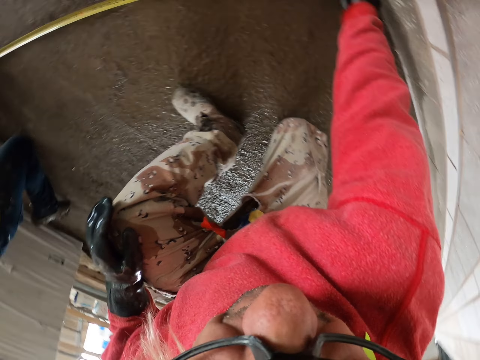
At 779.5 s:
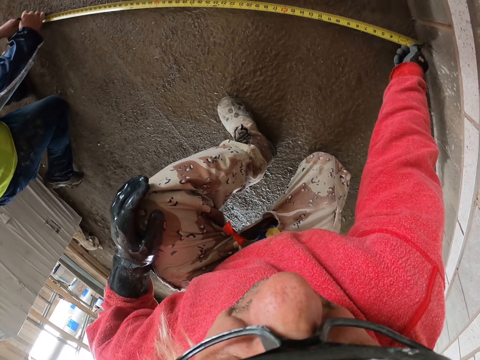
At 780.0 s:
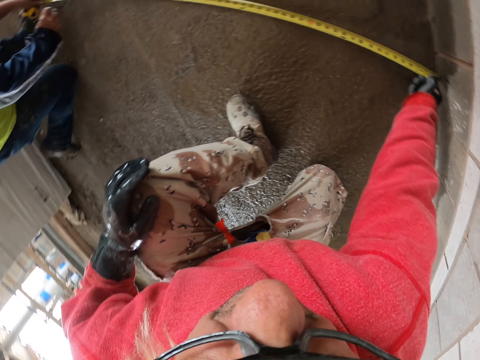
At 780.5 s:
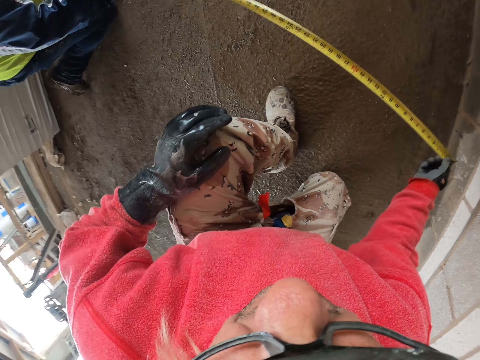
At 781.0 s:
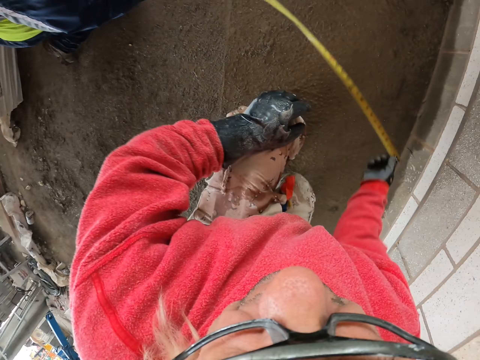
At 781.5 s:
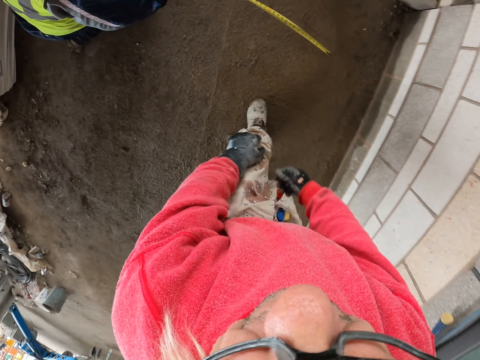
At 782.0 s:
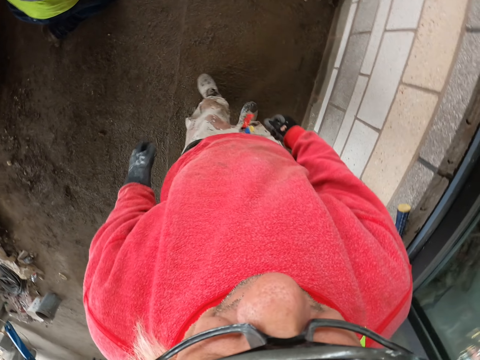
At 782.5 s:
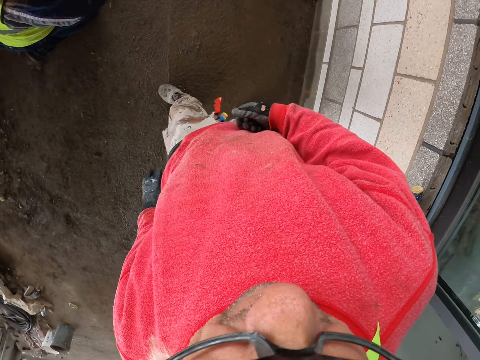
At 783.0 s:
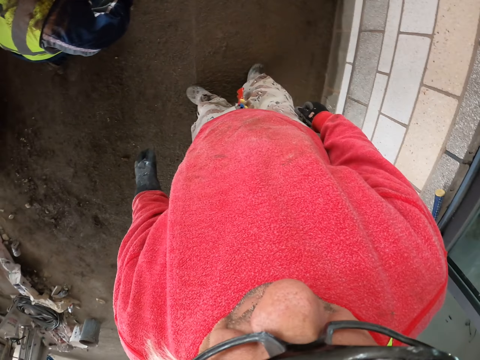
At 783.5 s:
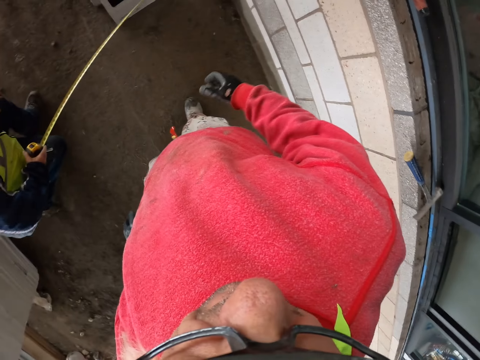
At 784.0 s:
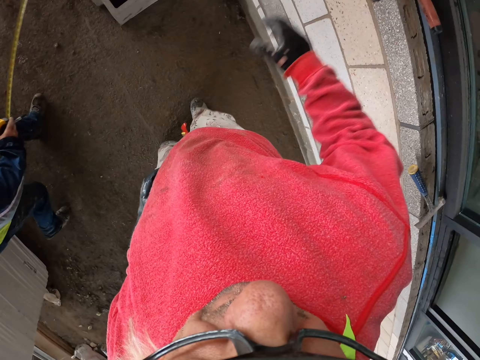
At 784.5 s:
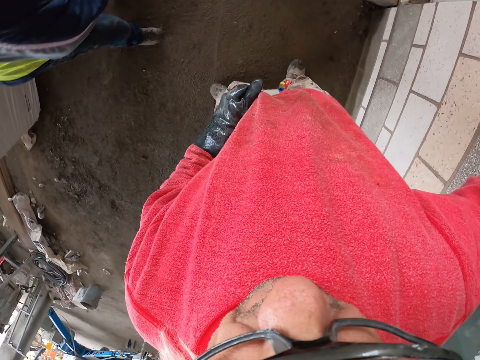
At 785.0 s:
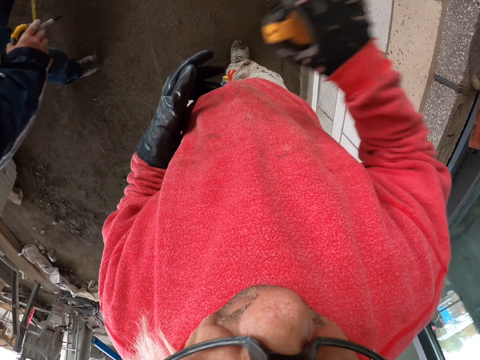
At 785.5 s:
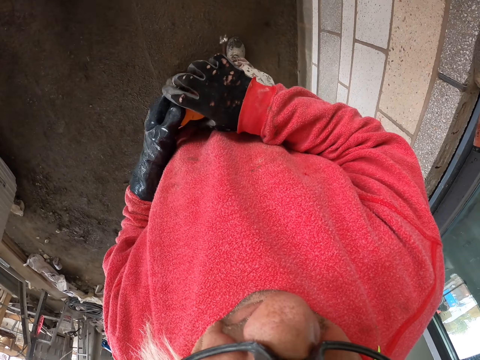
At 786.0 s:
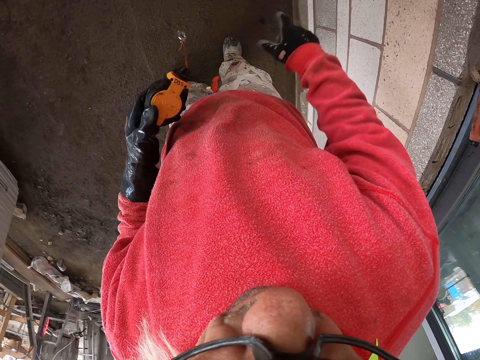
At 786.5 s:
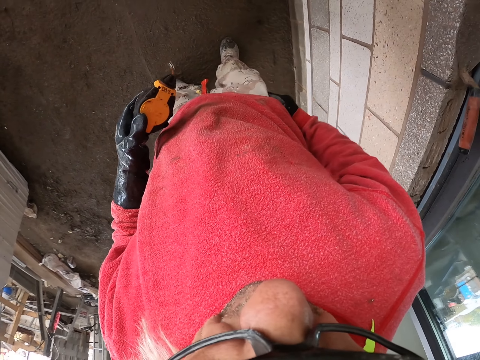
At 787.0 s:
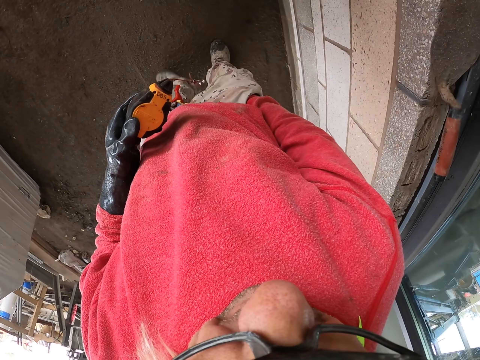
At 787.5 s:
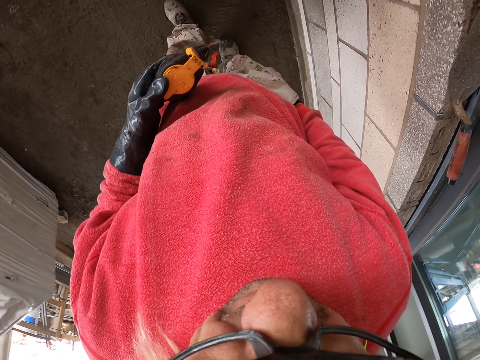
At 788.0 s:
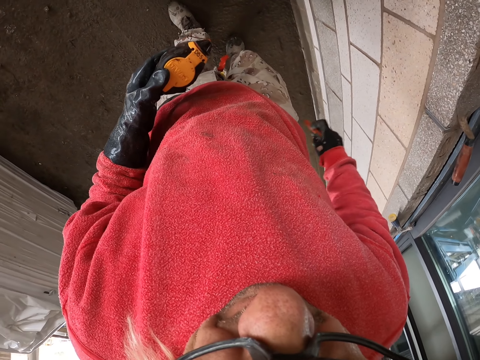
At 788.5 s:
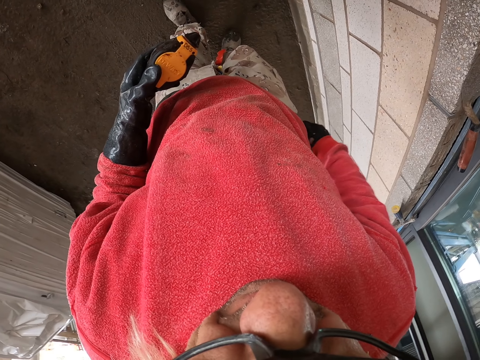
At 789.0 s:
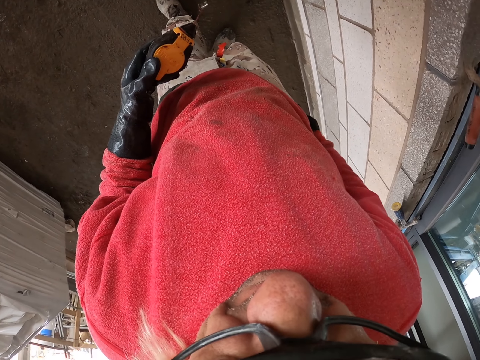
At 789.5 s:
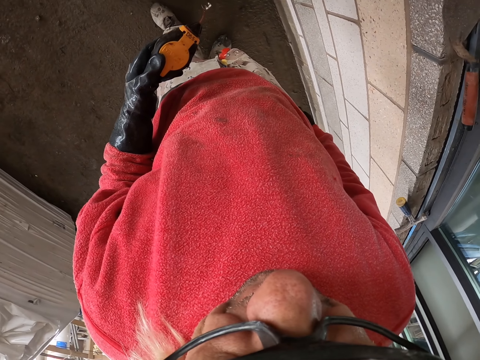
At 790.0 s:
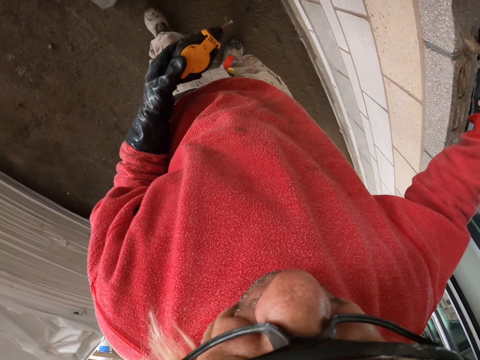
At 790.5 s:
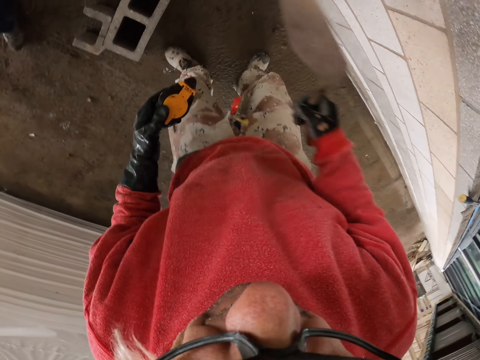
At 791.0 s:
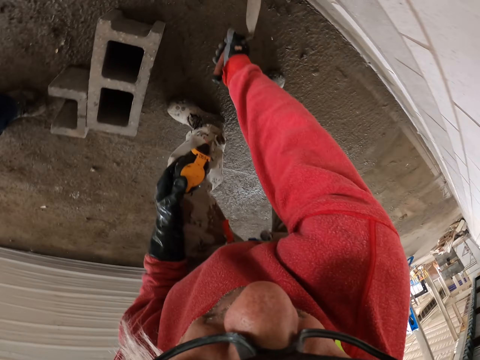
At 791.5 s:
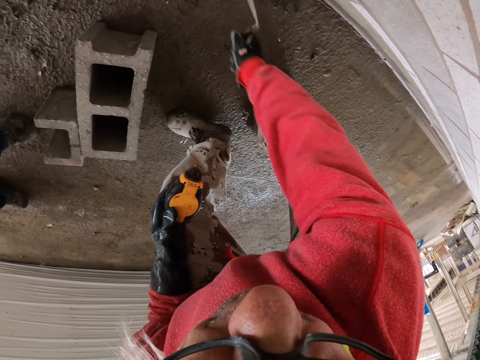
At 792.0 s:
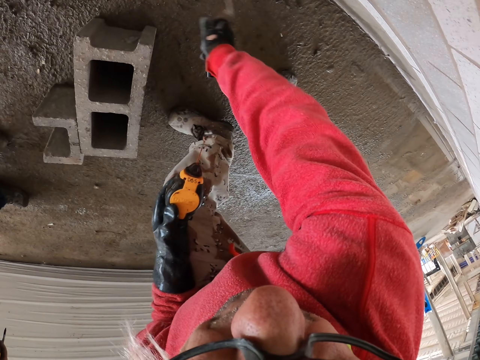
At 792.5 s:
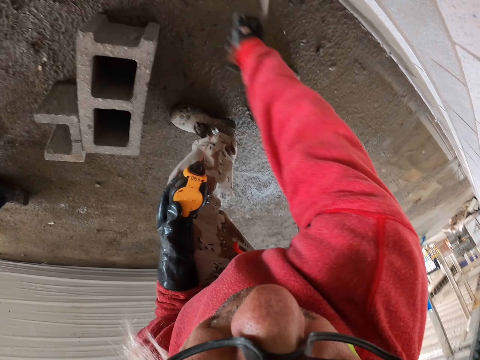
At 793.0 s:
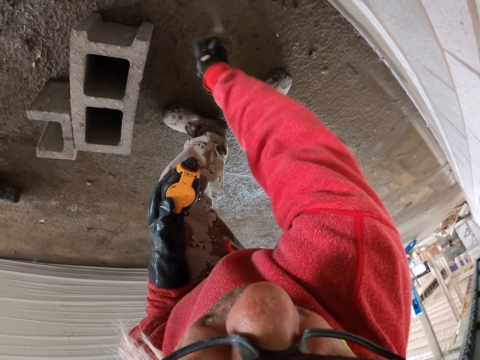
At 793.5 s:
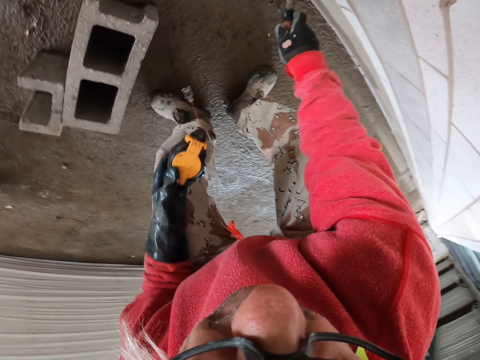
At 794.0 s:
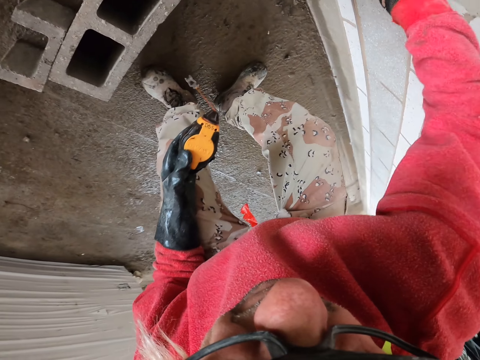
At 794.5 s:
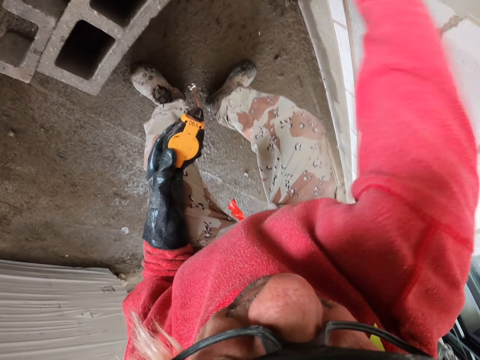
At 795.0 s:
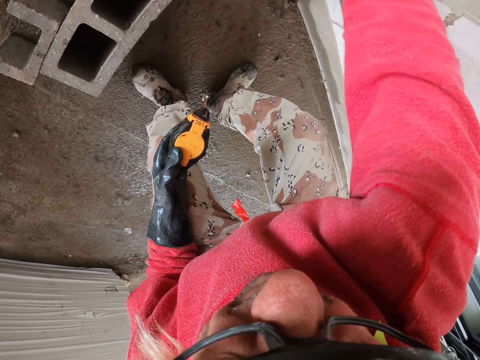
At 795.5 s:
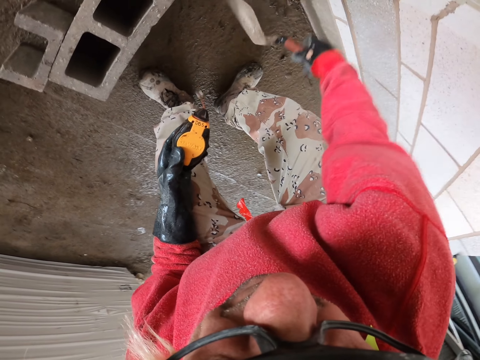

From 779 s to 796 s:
The camera wearer unhands the tape measure. They move around the workshop. They pick a thread from a shelf. They remove the pencil from the pocket. They hold the tape measure. They pick a spade with the right hand. They clean the floor with the spade. They move cement on the ground.

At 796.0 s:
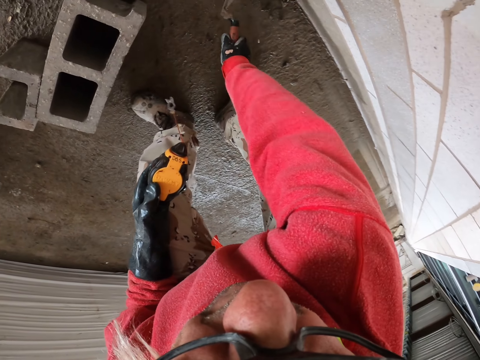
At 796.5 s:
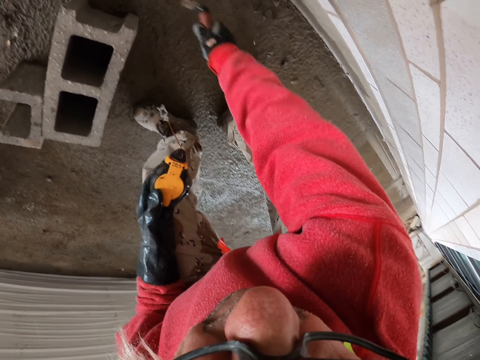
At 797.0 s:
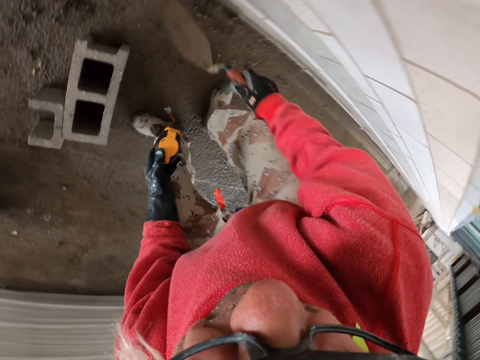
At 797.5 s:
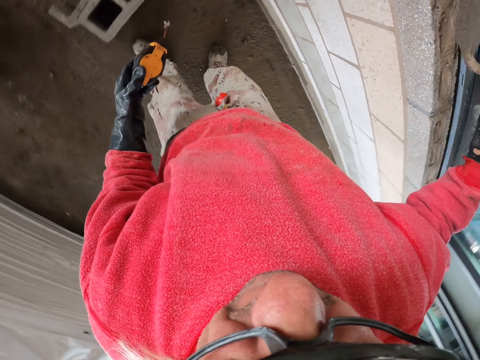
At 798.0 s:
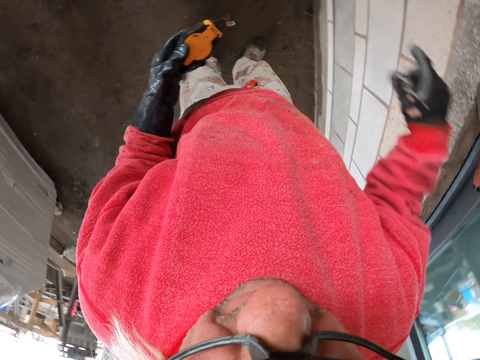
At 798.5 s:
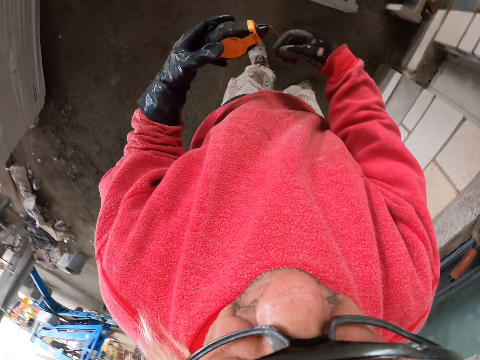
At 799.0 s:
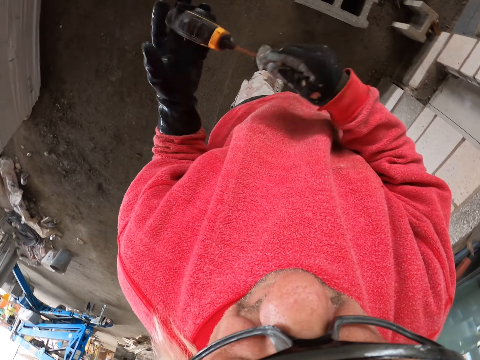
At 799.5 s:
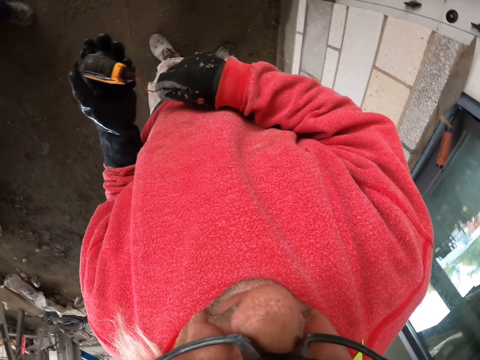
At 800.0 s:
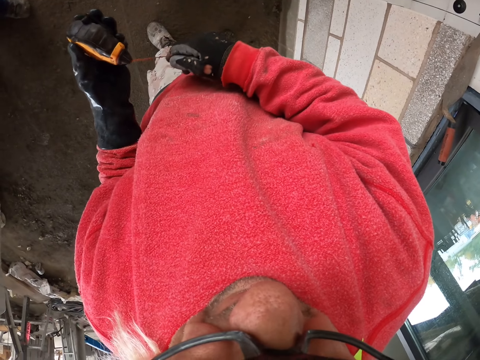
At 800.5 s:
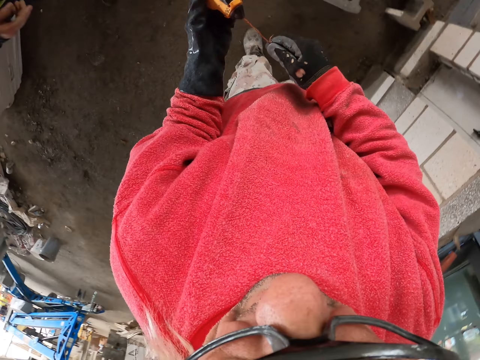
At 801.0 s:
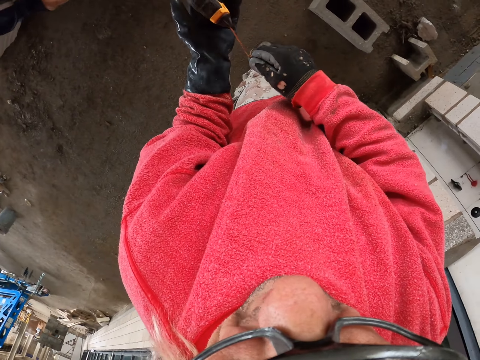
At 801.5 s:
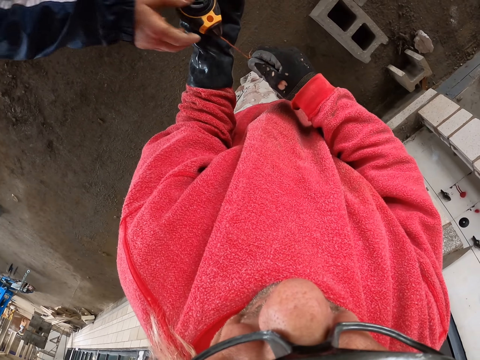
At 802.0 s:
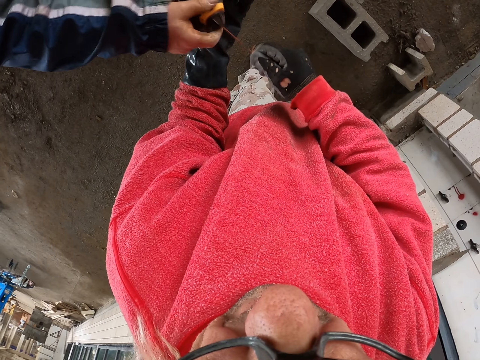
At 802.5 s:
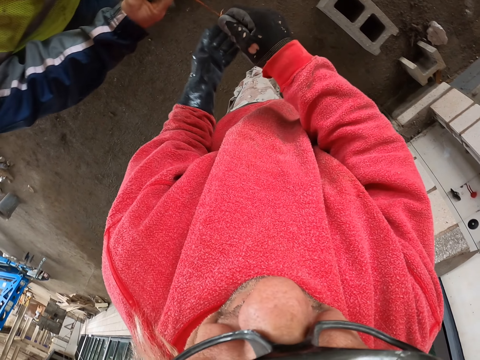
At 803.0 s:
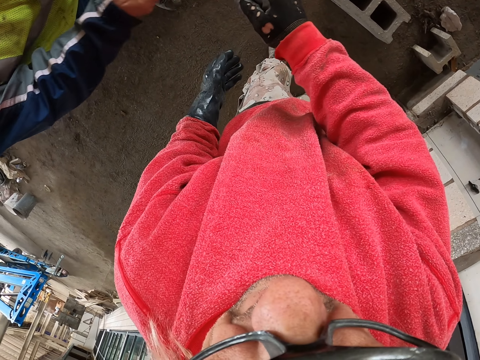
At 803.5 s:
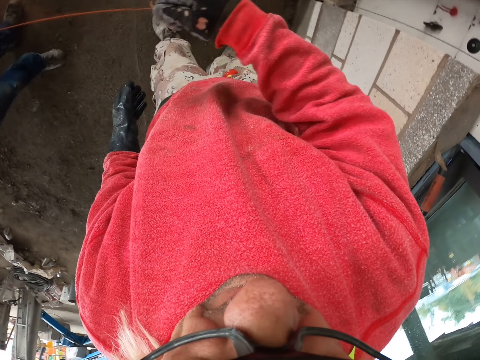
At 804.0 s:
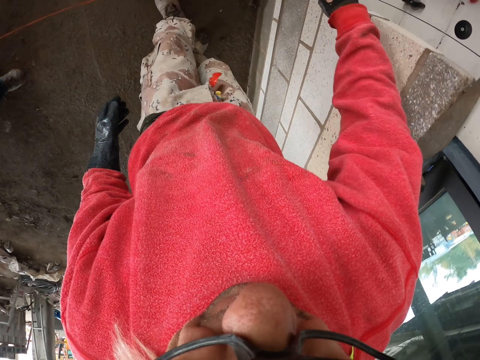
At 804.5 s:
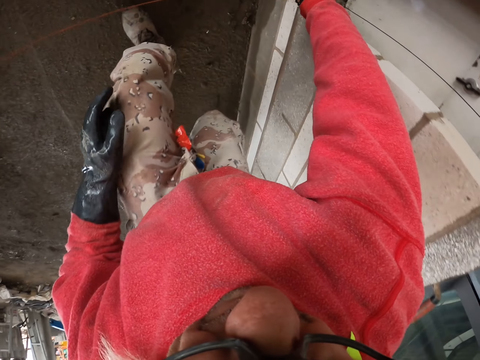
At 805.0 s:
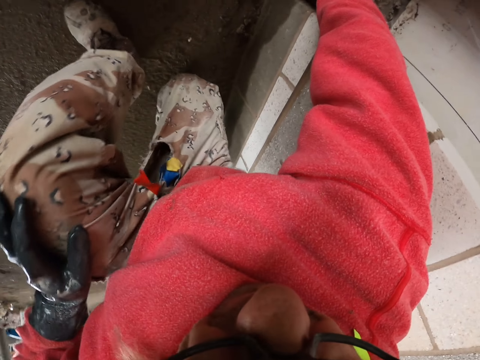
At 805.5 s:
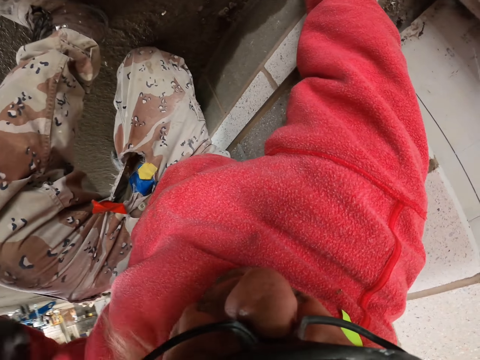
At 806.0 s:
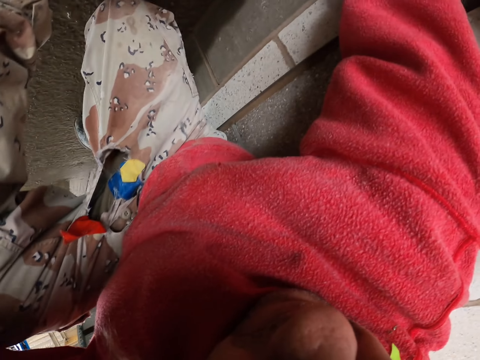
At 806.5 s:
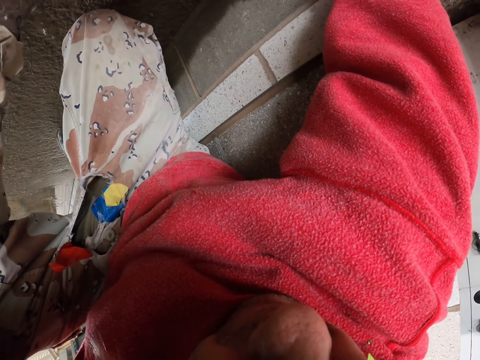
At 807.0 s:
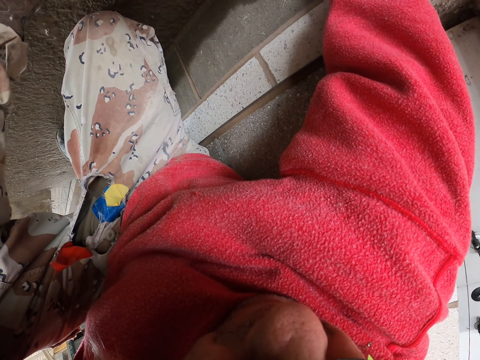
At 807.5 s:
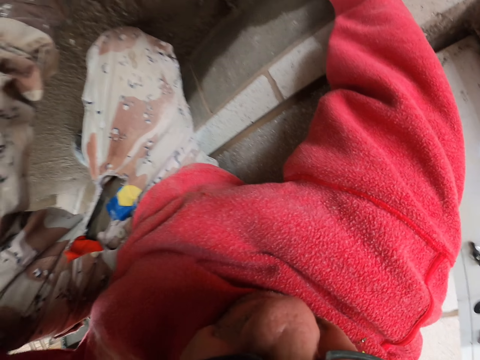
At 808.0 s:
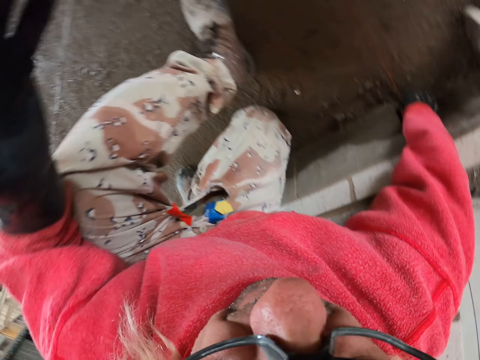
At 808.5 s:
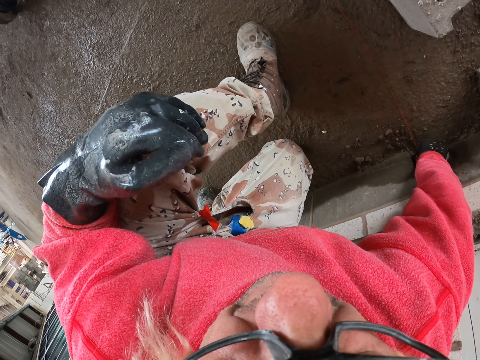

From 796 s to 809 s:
The camera wearer returns a spade on a shelf. They hold the tape measure. A man holds the thread. The man holds the tape measure. The camera wearer stretches the tape measure. They squat down. They take measurement with the man. They hold the thread on the floor.
